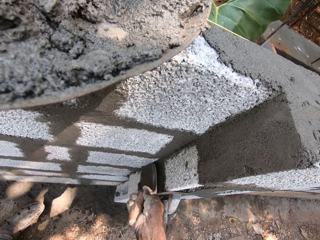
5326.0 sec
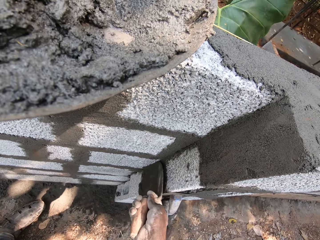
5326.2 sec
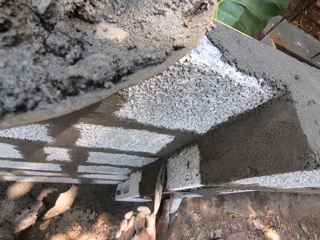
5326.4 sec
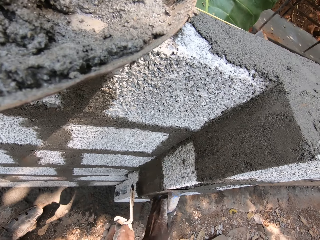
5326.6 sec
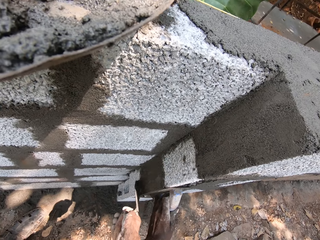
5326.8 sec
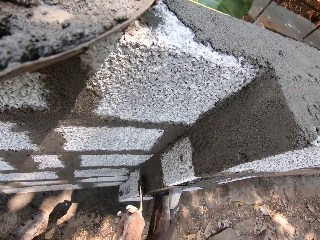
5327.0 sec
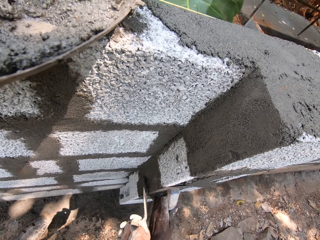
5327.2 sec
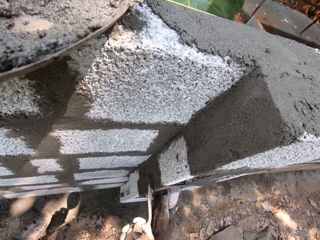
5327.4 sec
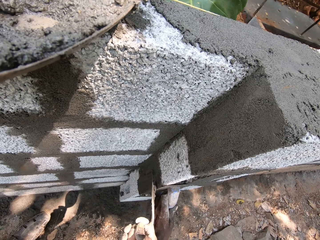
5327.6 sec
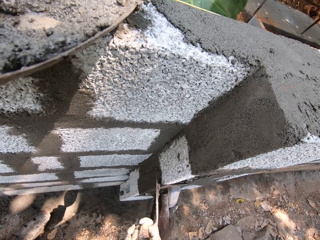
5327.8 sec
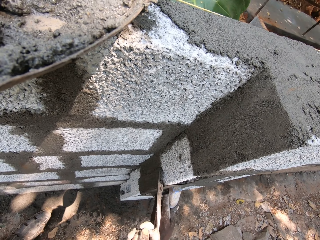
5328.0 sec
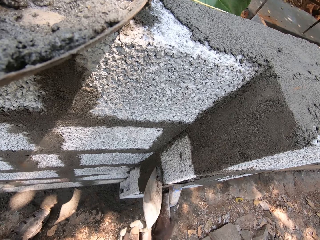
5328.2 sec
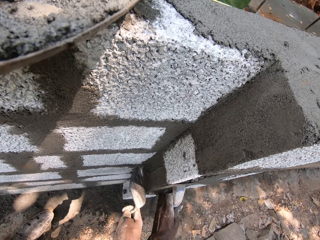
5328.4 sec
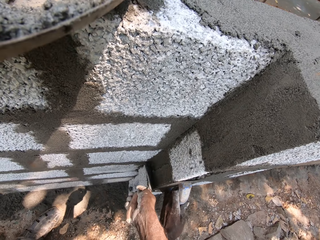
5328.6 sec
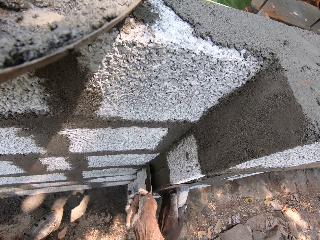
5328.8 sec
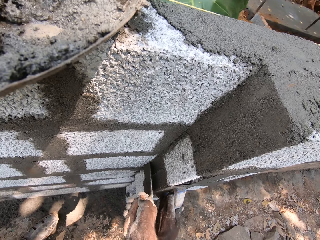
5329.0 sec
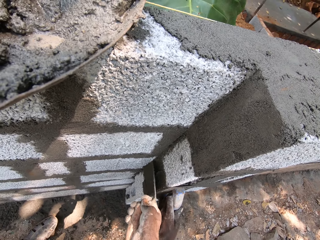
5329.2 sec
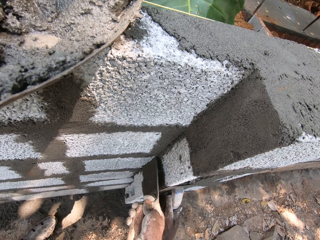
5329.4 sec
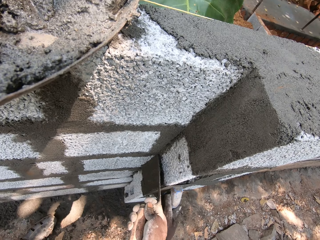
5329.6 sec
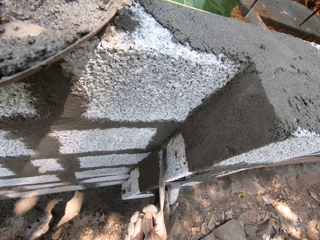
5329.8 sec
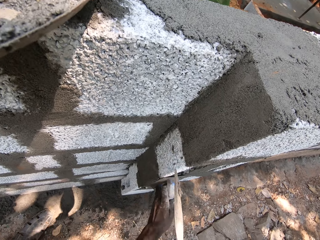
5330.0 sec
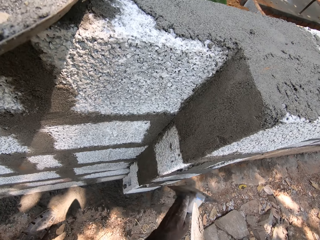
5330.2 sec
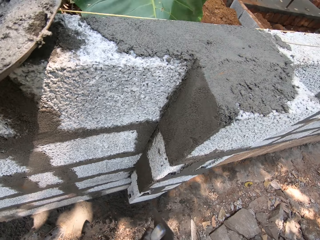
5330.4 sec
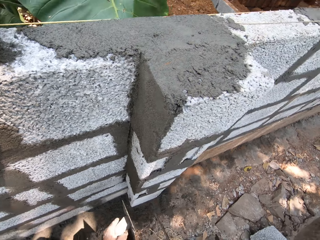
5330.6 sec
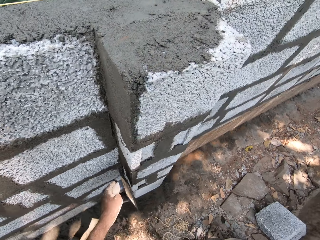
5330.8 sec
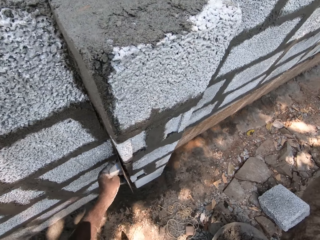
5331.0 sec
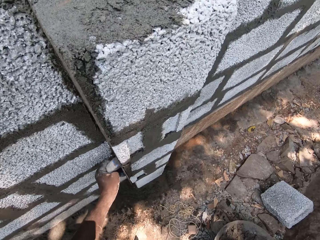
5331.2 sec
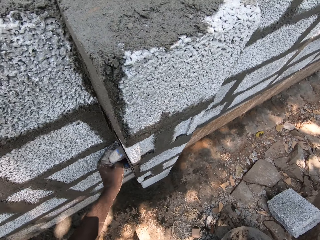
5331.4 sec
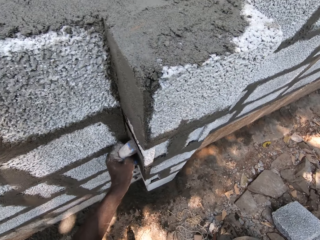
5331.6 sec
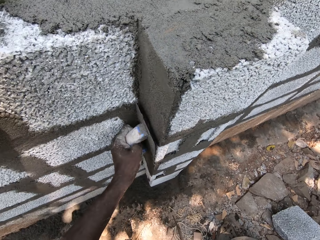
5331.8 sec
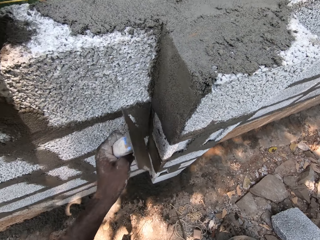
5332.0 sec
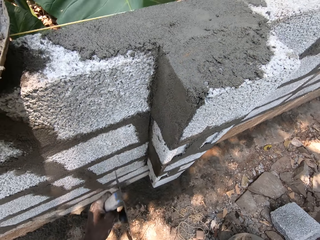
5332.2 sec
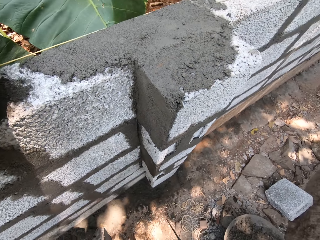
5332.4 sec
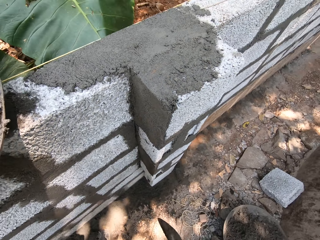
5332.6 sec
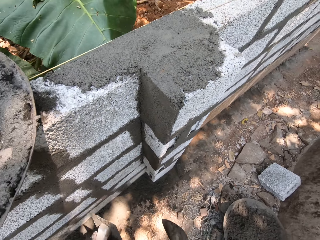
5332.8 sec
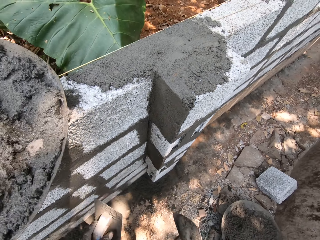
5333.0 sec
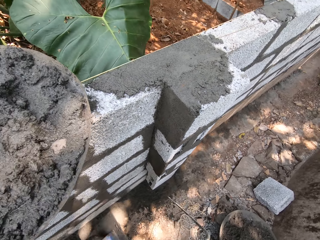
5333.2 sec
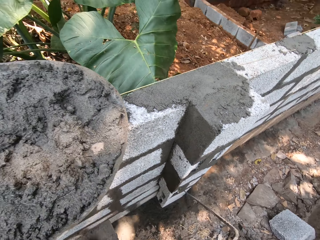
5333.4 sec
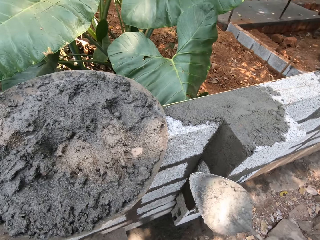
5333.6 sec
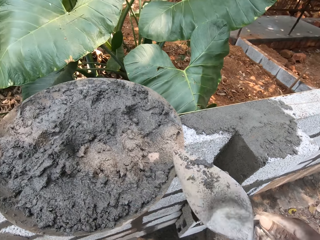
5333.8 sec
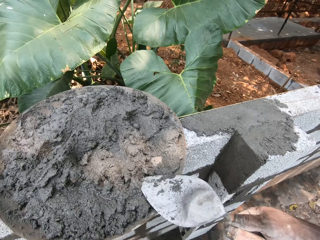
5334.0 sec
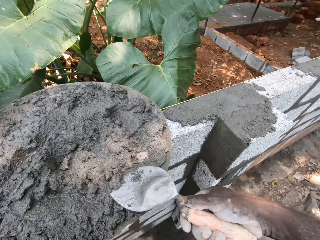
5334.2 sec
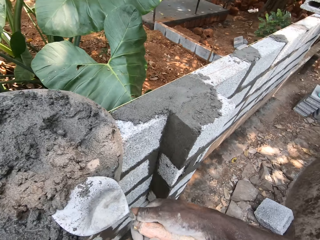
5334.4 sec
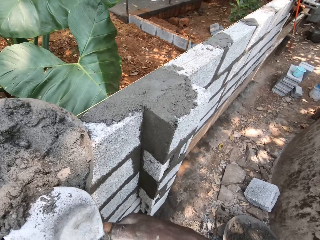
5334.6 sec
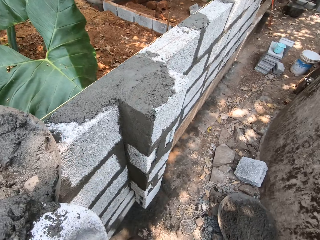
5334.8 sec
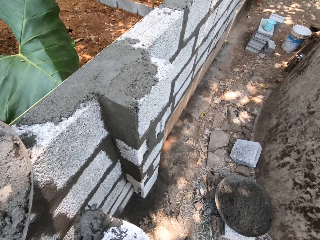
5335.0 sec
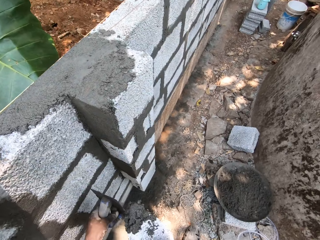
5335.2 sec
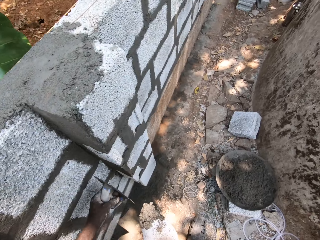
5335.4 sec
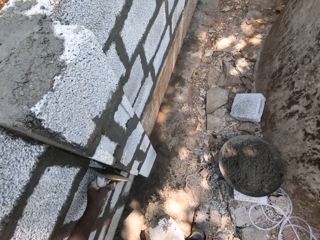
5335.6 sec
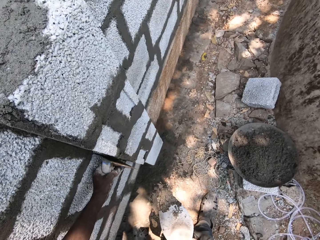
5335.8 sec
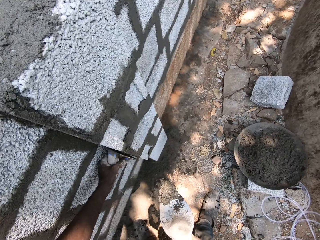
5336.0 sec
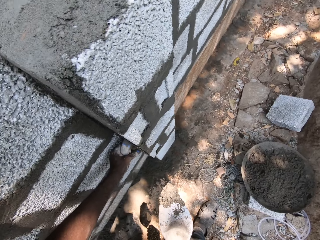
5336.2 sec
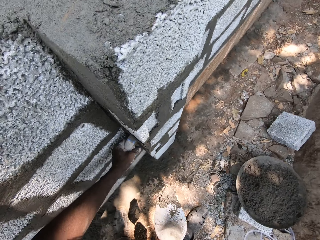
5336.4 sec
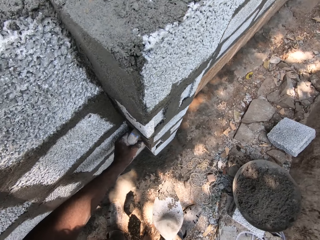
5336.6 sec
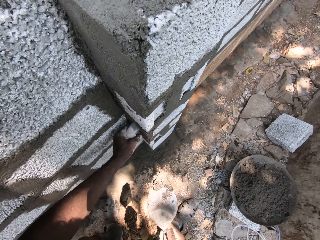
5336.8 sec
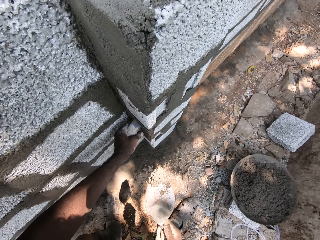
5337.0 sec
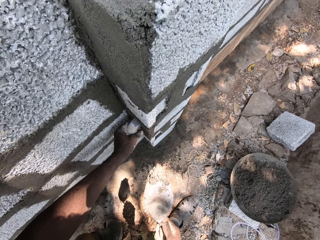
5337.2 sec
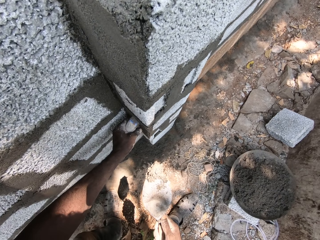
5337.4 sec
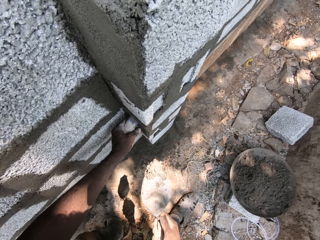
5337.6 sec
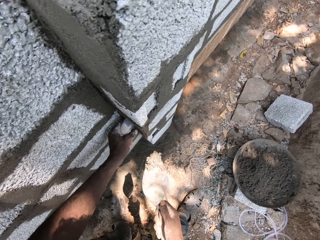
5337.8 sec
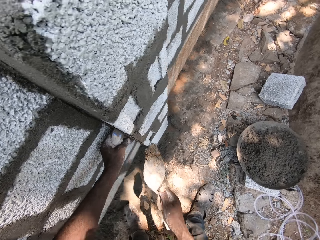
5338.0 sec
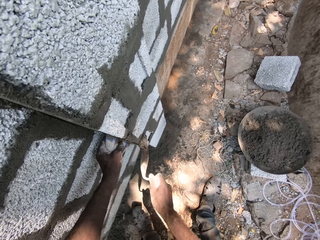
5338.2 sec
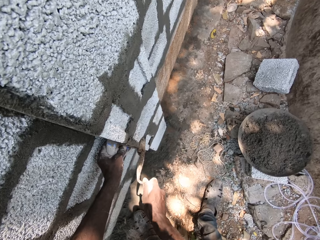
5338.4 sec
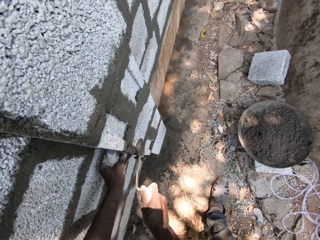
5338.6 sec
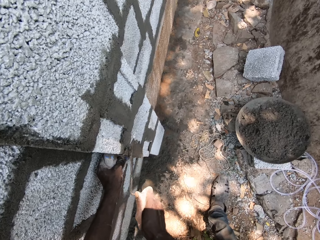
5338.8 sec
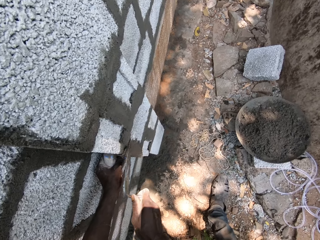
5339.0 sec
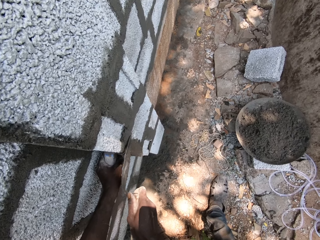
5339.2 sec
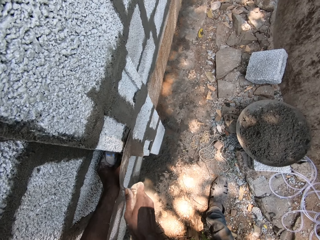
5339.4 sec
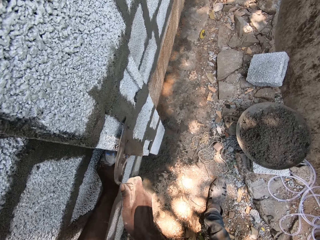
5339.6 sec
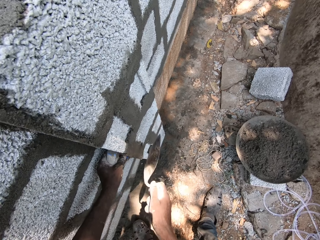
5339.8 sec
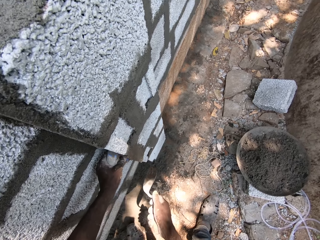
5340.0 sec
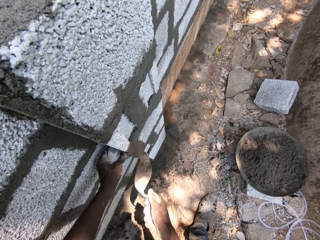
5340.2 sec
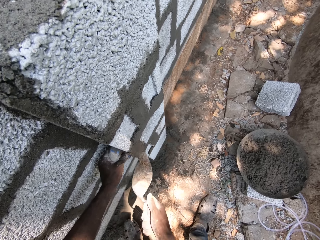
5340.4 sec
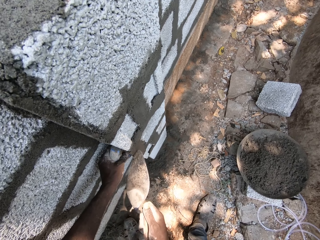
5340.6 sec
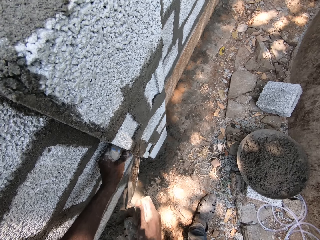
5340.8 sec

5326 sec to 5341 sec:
The camera wearer smoothens the mortar on the brick with the wooden float in his left hand. He packs mortar in the head pan with the brick trowel in his right hand. He places the wooden float in his left hand on a brick with his left hand. He plasters mortar on the brick with the brick trowel in his right hand with the wooden float in his left hand beside the brick.

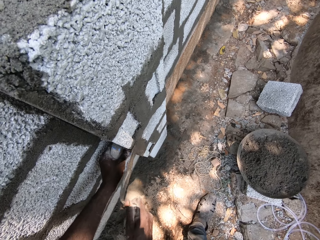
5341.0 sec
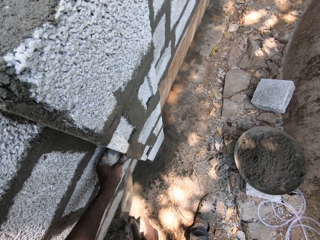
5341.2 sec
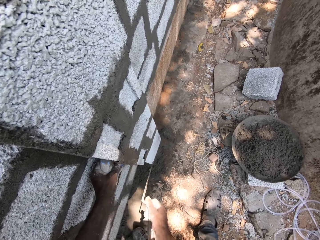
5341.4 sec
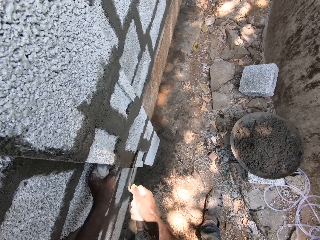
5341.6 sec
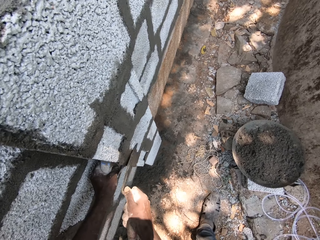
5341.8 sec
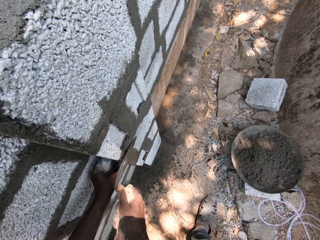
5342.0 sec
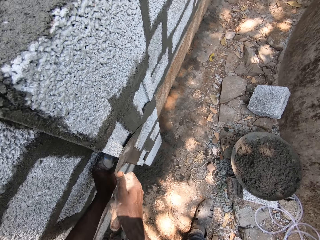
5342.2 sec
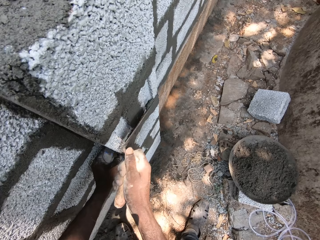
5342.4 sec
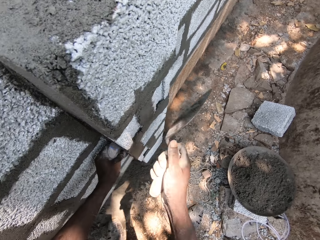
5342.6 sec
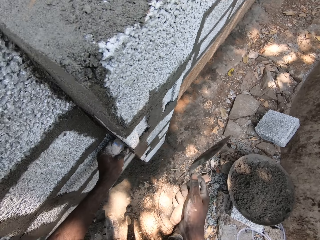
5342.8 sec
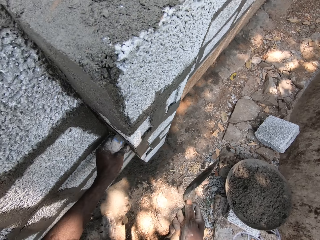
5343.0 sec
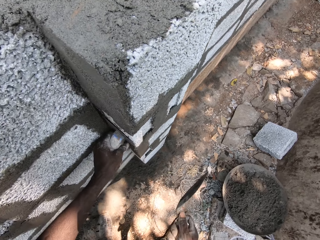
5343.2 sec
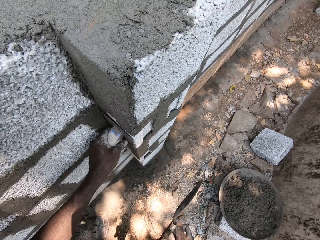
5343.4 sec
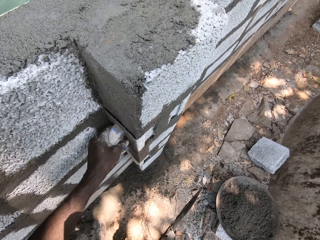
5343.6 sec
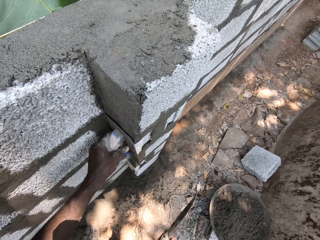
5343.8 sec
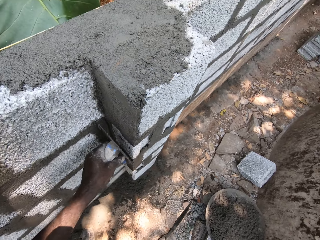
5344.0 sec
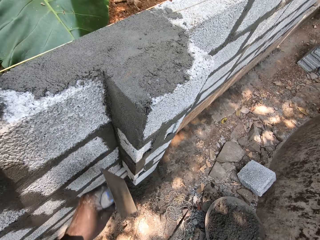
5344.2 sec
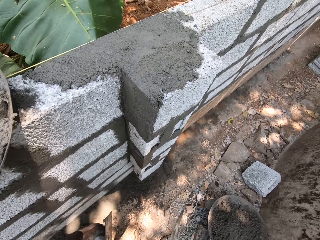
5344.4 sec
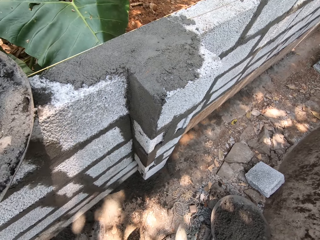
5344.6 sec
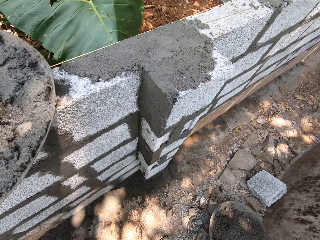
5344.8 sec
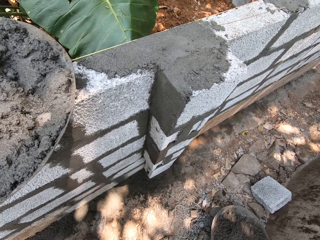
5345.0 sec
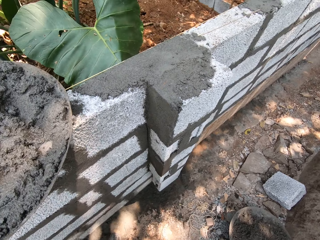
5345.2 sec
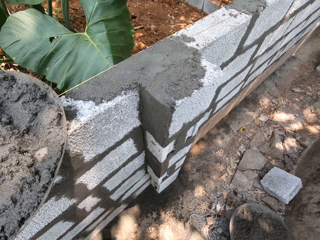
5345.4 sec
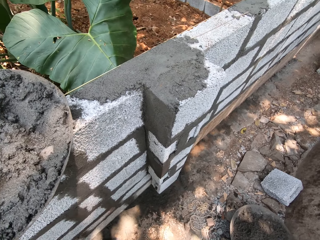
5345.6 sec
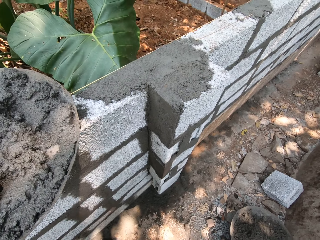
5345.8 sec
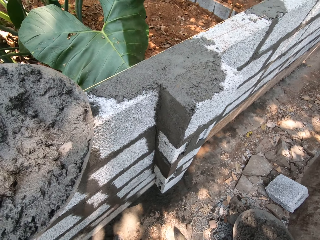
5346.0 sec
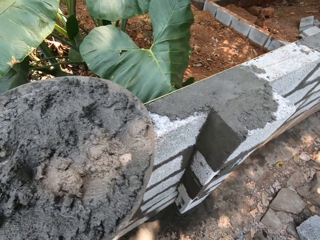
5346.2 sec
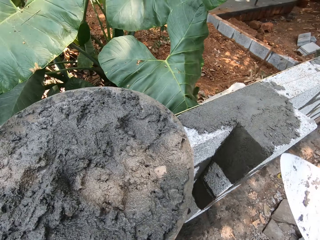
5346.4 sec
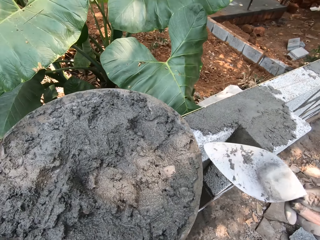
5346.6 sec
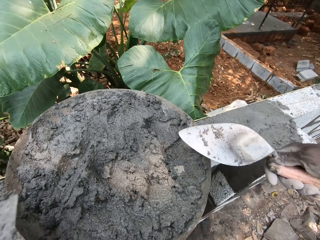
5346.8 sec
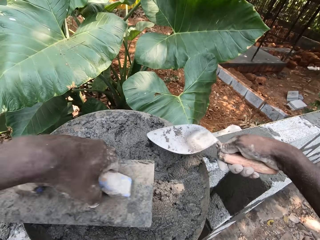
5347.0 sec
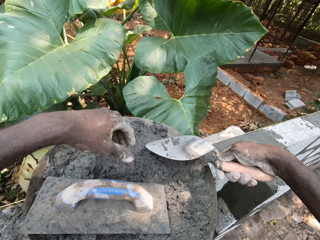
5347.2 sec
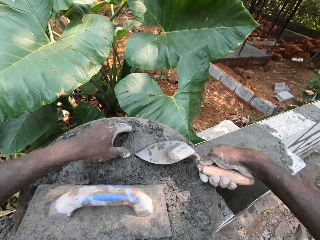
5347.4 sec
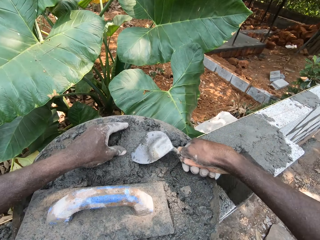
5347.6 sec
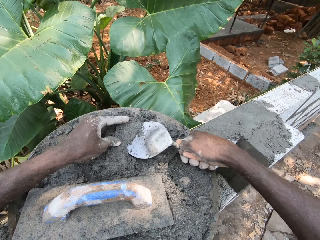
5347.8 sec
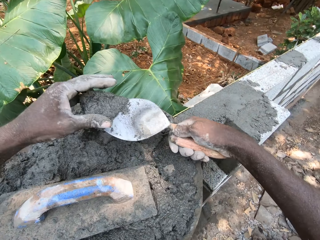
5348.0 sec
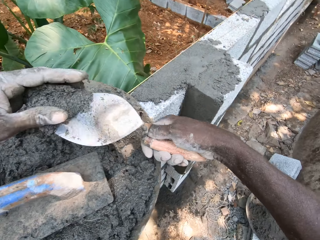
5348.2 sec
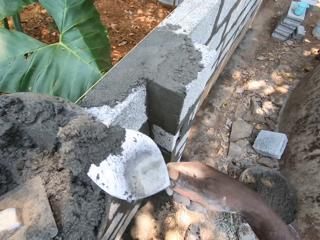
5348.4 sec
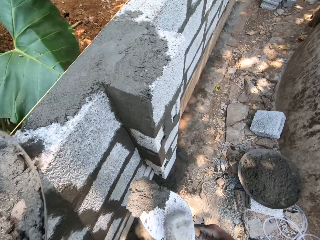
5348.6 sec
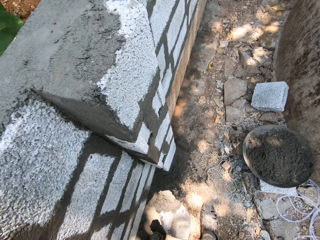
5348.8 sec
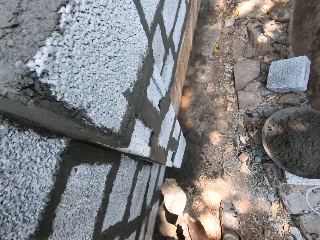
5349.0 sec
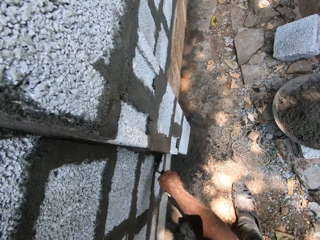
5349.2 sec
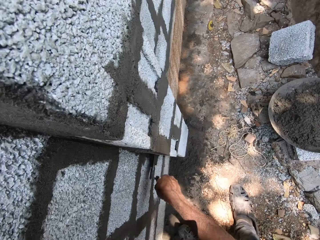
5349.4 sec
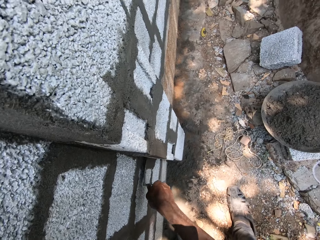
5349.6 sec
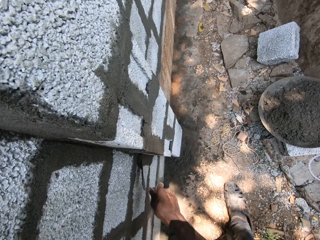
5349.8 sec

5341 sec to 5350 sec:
The camera wearer smoothens the mortar on the brick with the wooden float in his left hand. He drops the wooden float on the head pan with his left hand. He packs mortar in the head pan with his left hand and the brick trowel in his right hand. He presses the mortar. He plasters mortar on the brick with the brick trowel in his right hand.
